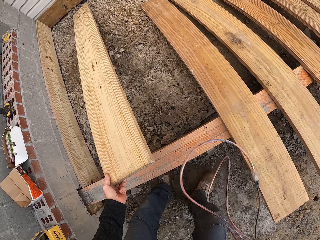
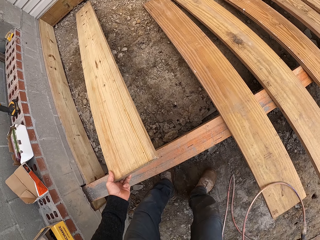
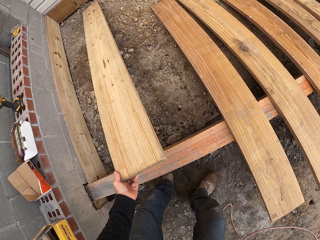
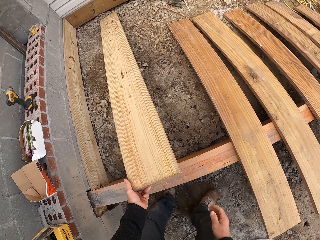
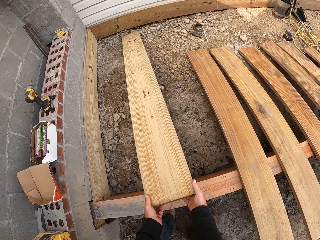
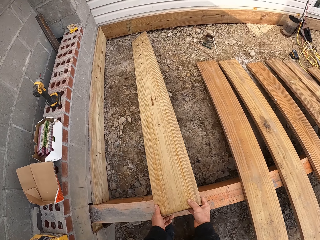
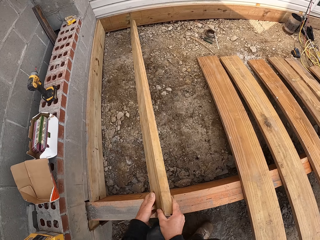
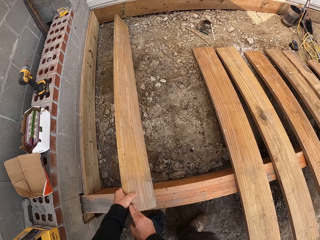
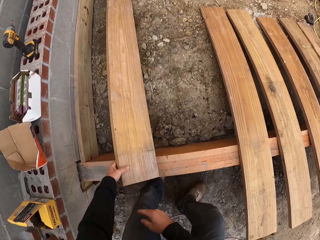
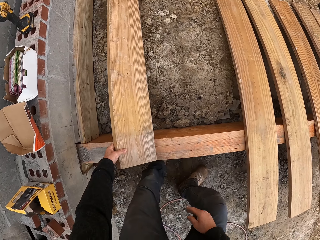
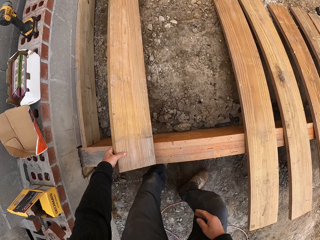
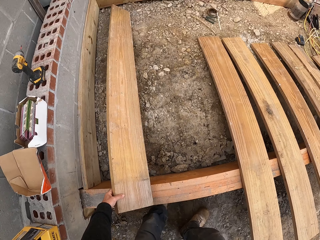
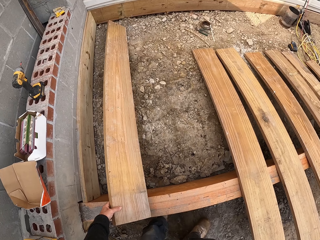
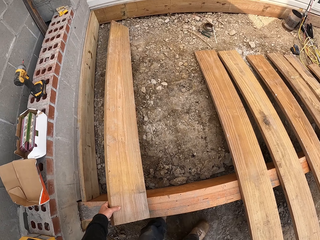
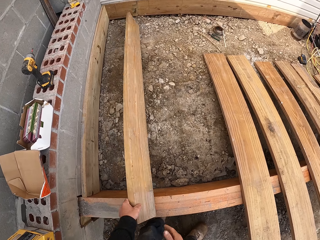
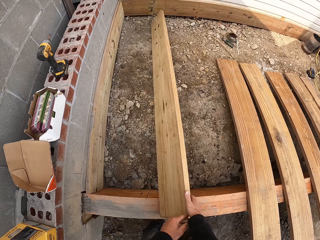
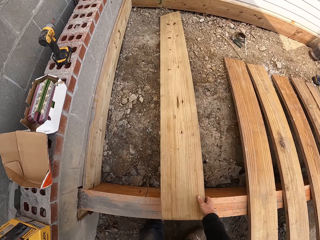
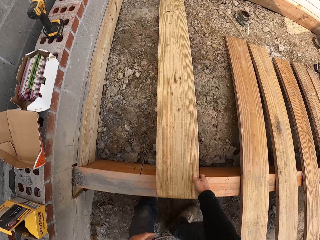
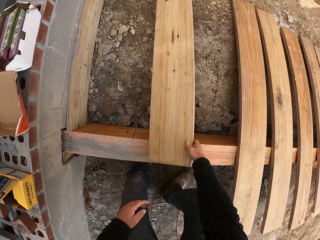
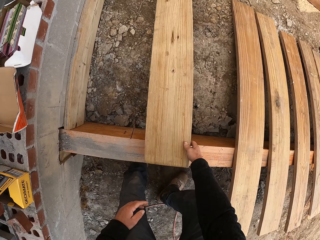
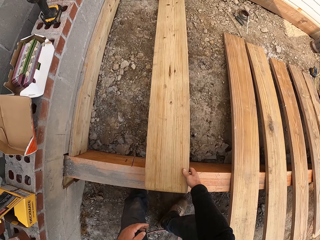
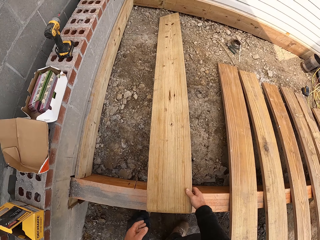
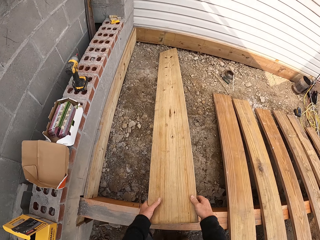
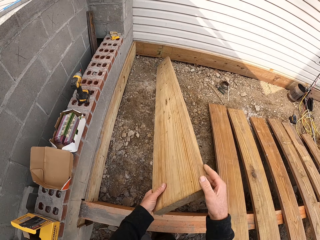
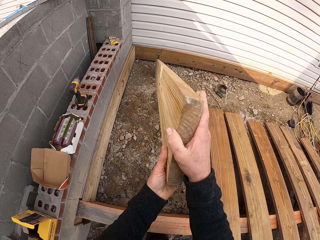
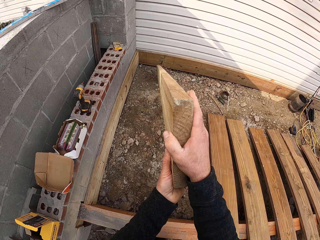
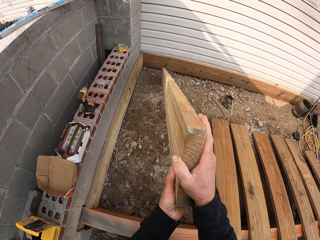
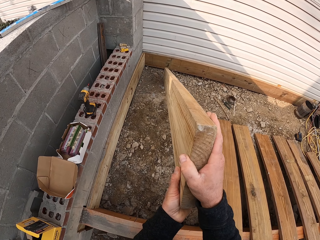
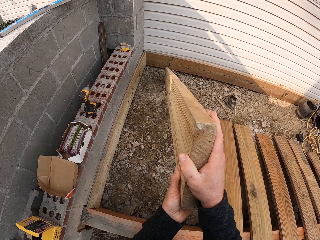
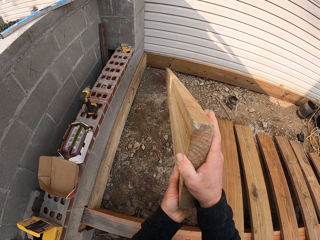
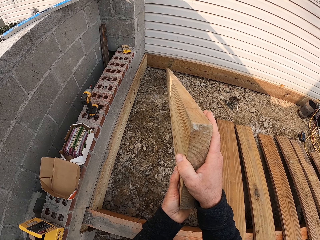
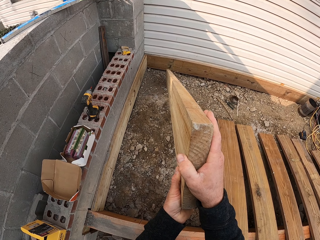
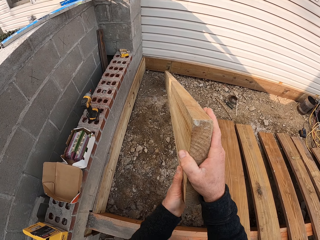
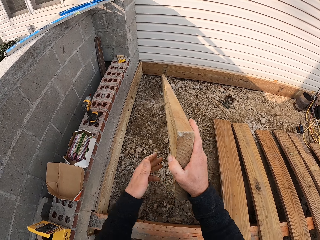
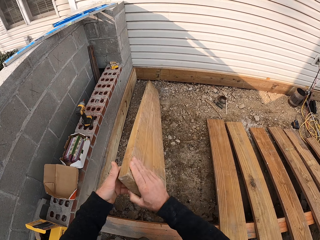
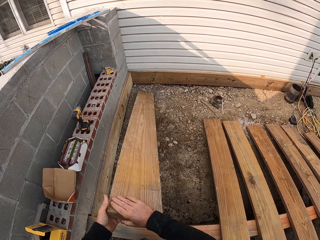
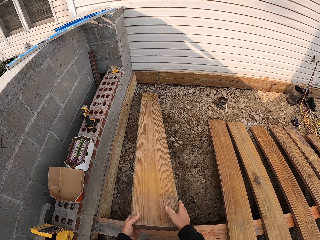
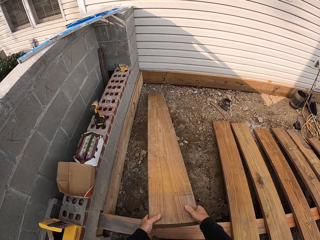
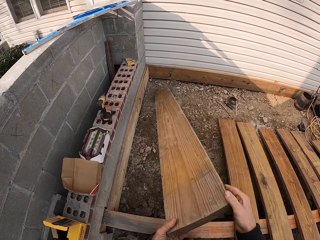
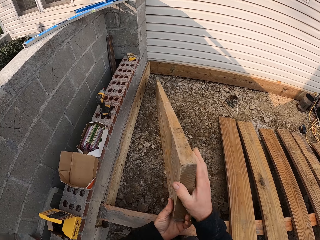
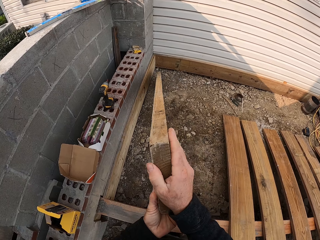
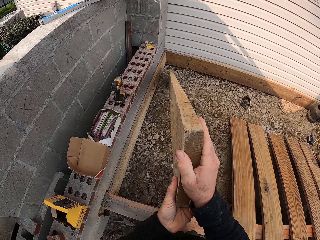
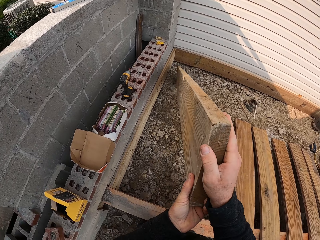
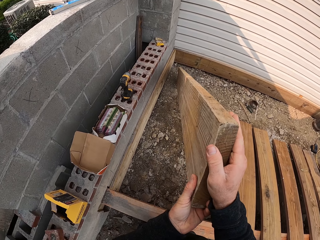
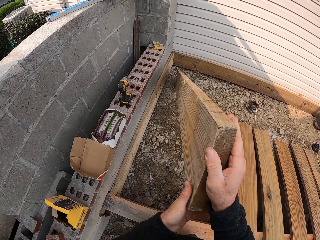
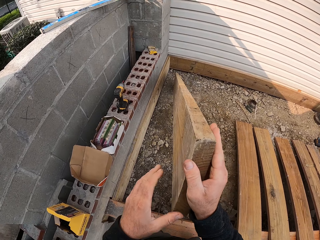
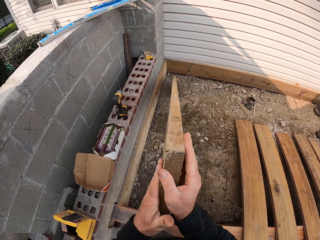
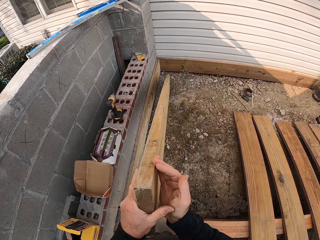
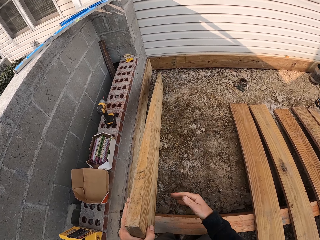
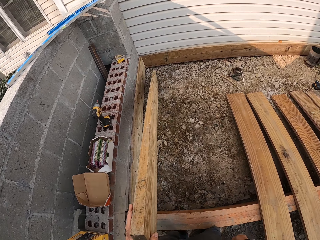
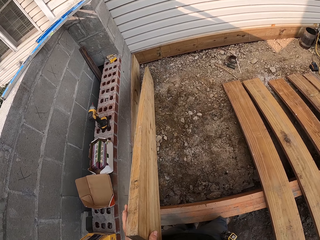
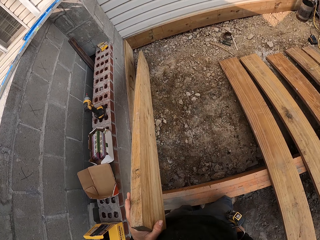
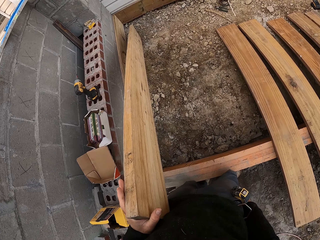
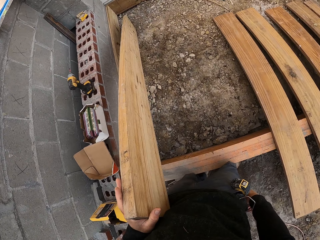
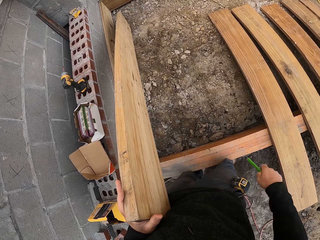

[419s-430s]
The camera wearer pulls the wire. They pull the wood. They hold a piece of timber.

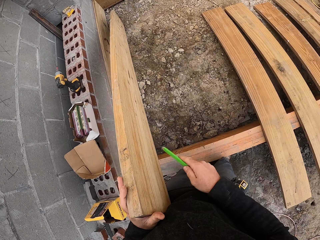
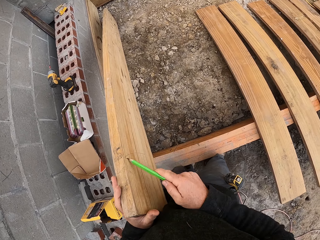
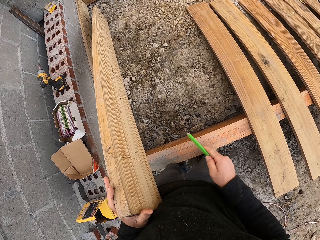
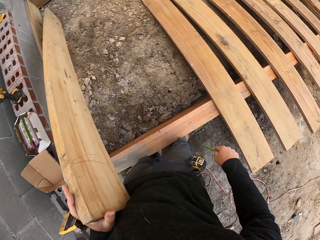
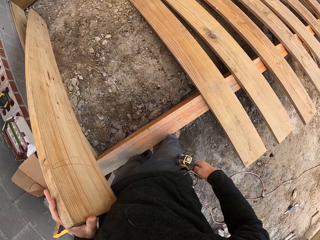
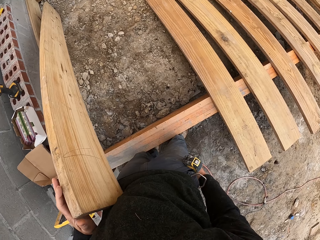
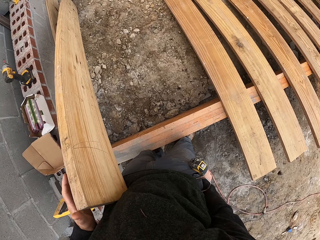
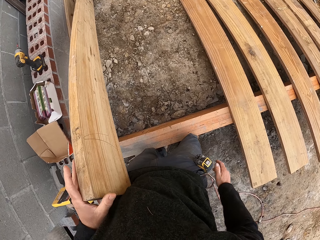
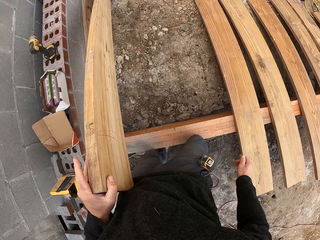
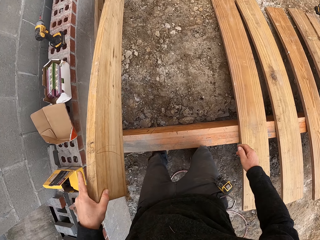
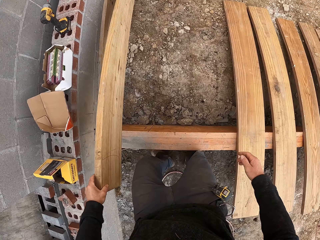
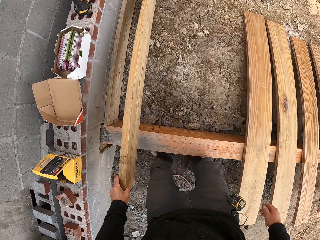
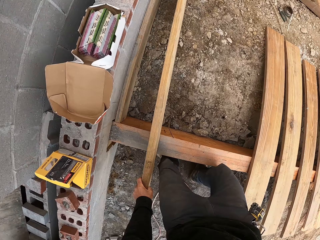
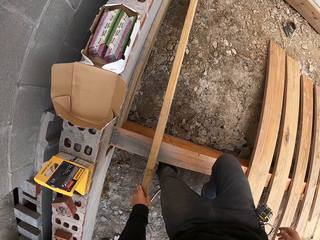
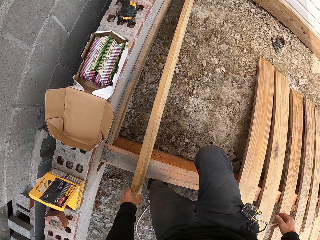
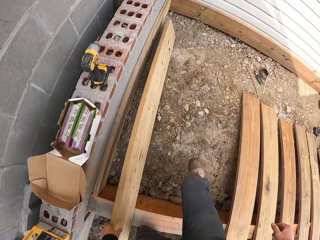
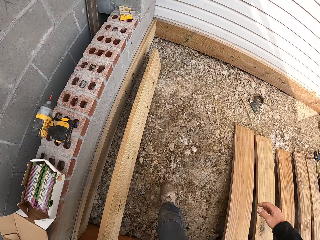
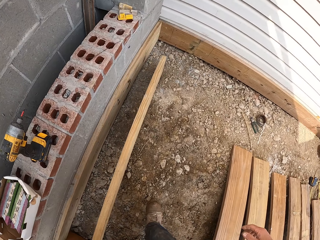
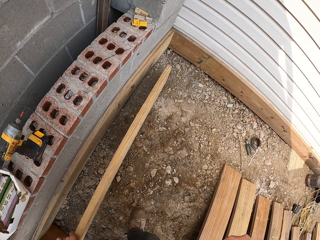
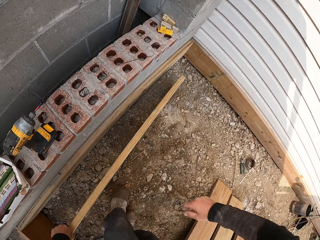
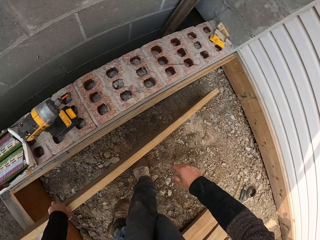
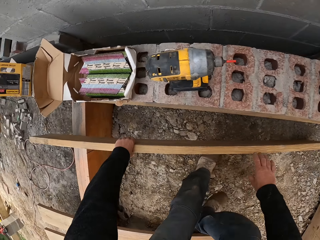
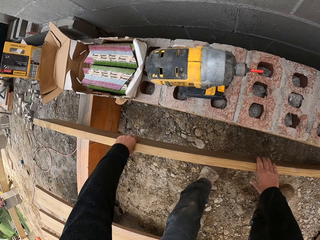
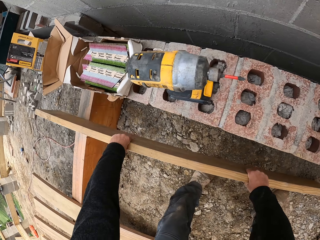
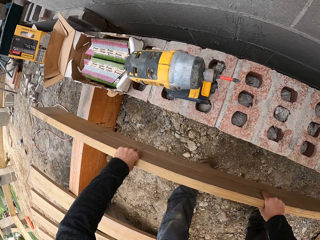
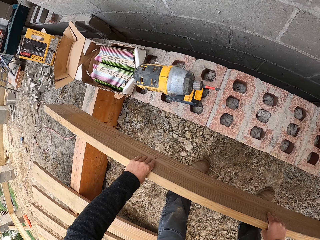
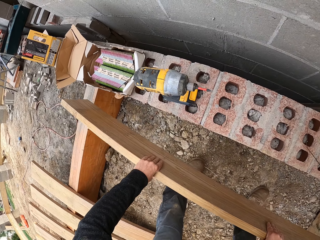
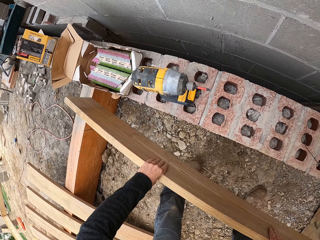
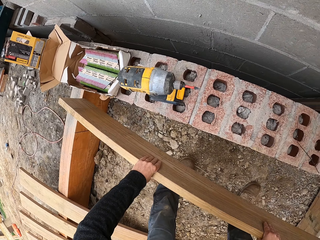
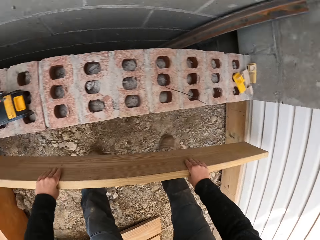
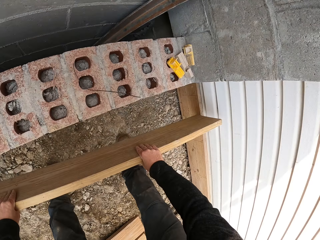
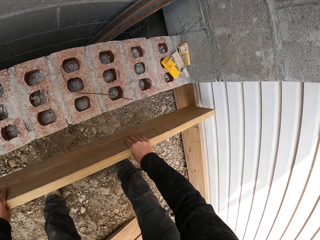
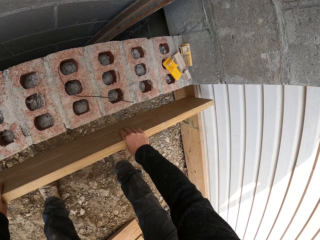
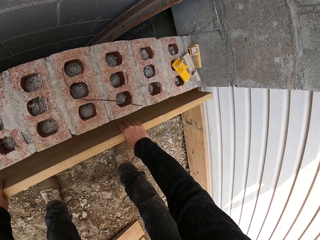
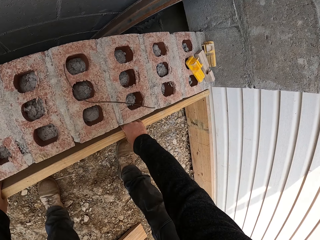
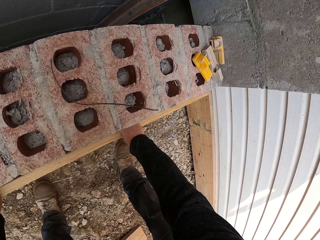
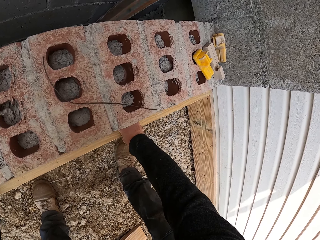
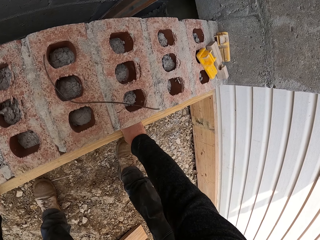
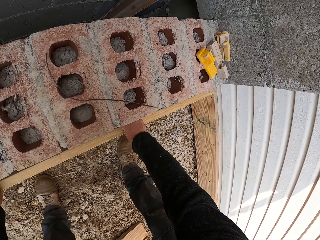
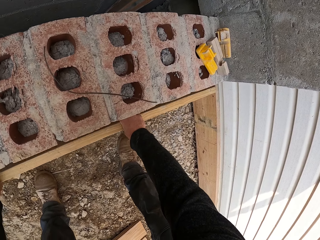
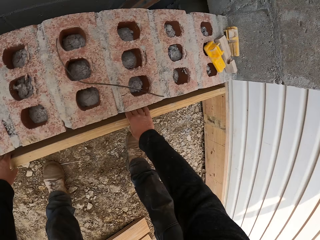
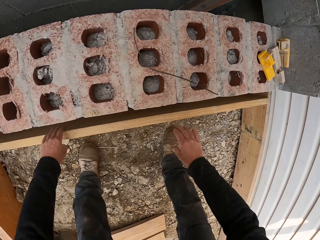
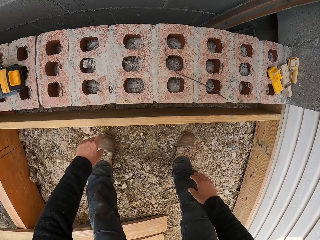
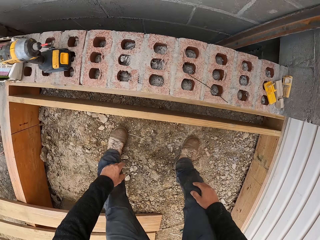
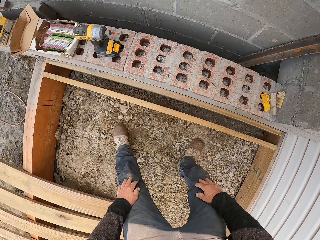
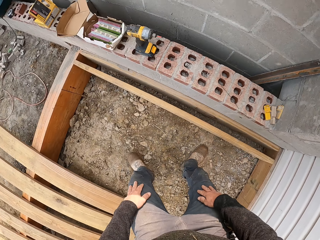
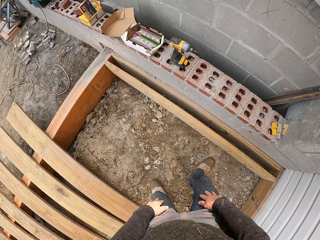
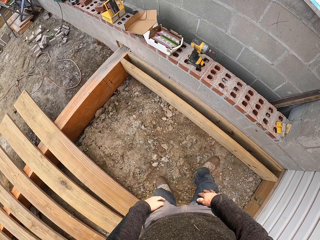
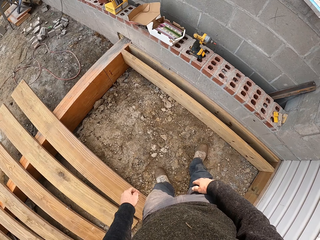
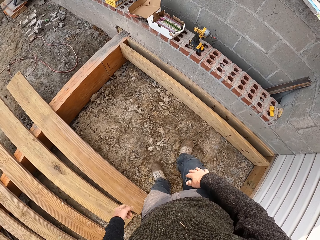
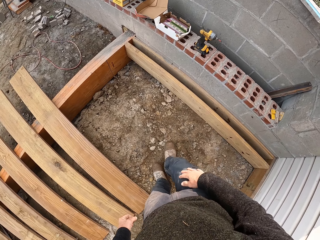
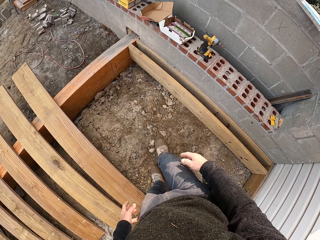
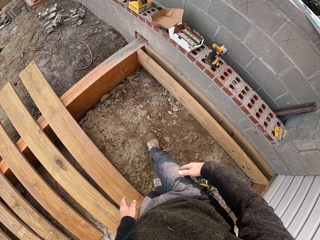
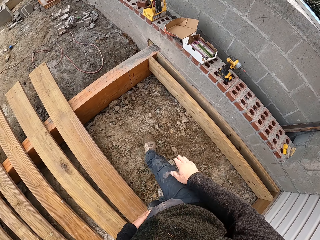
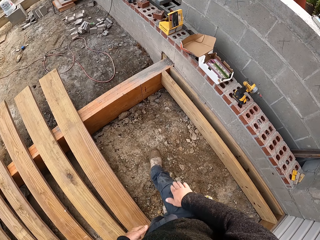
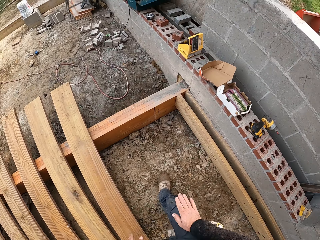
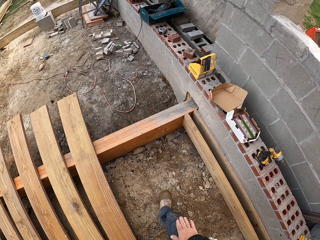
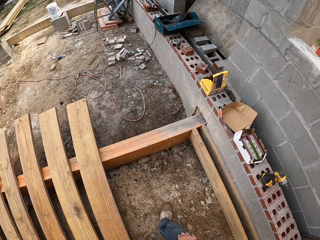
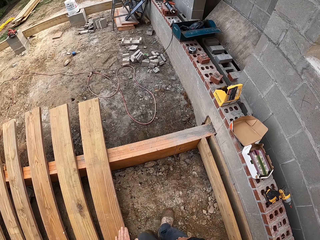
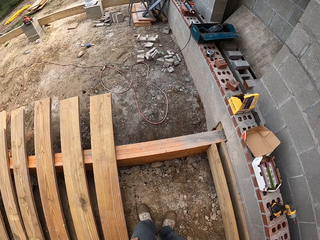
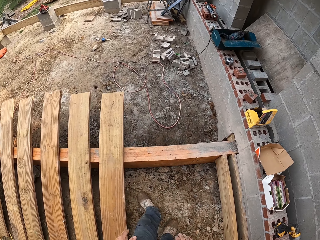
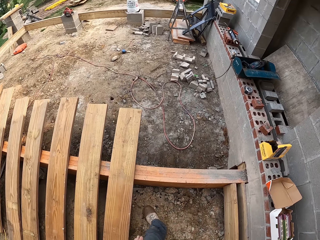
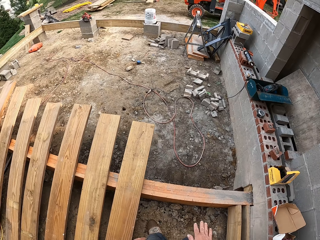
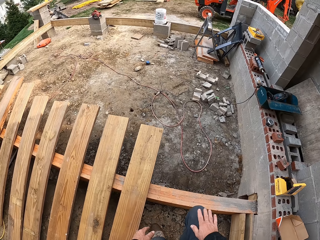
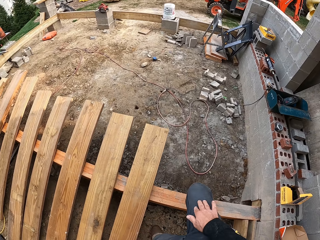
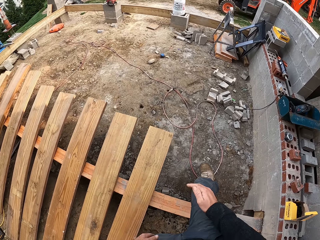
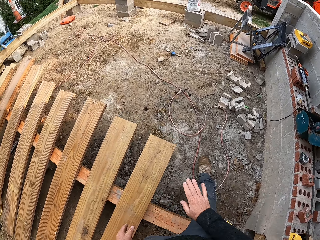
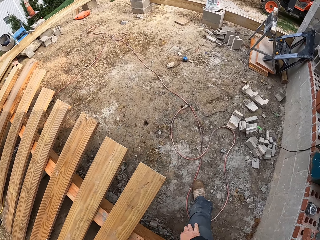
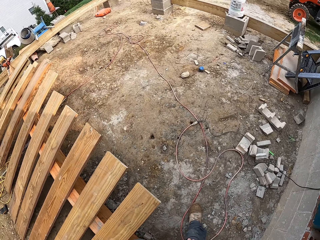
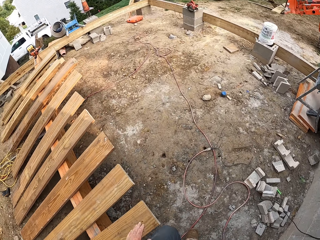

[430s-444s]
The camera wearer picks up the pencil. They put the pencil in the pocket. They jump over the wood. They balance the piece of wood. They fit the timber. They walk.
